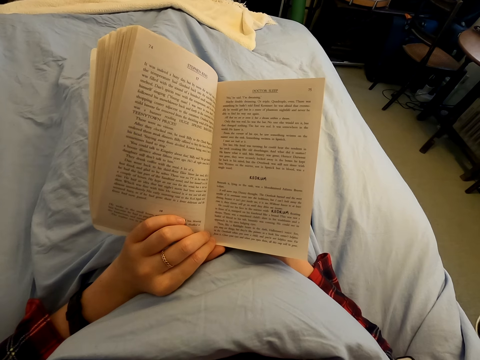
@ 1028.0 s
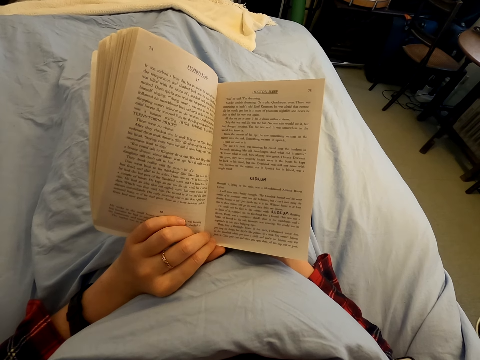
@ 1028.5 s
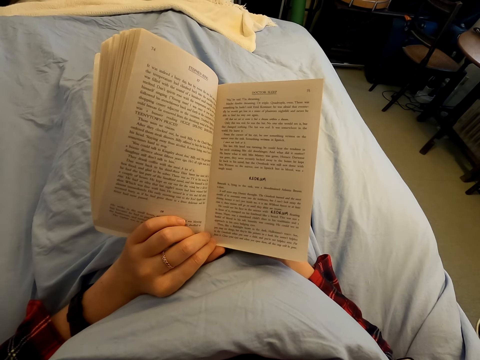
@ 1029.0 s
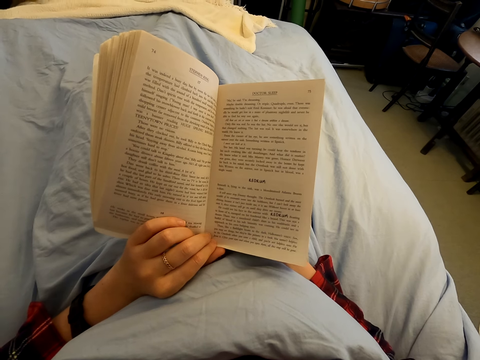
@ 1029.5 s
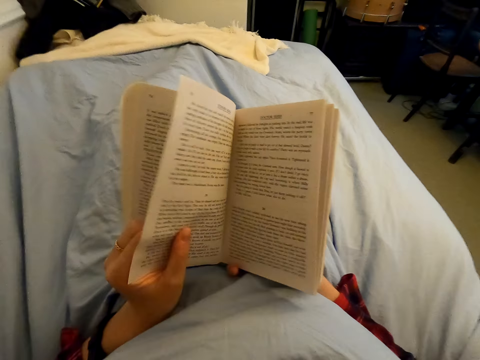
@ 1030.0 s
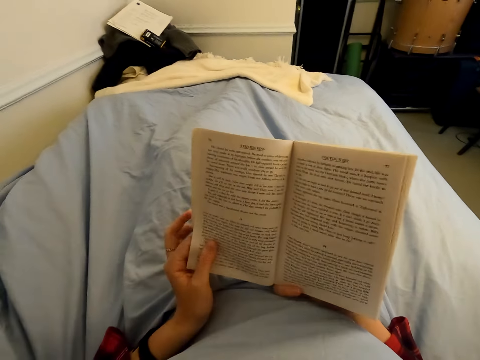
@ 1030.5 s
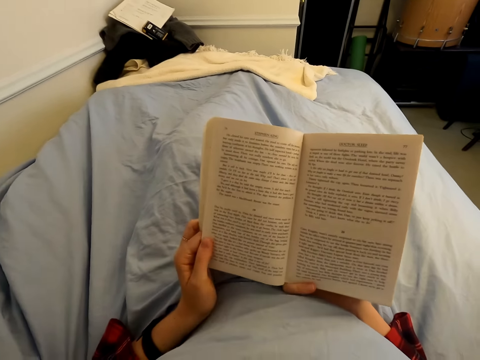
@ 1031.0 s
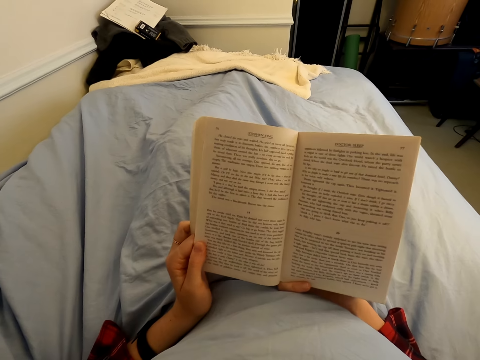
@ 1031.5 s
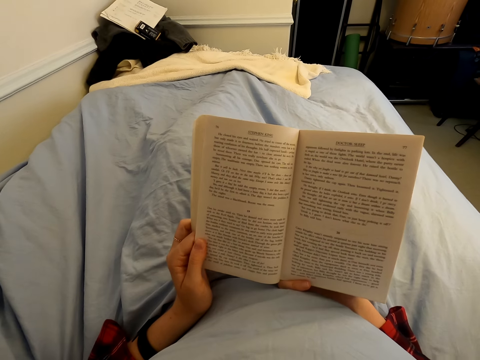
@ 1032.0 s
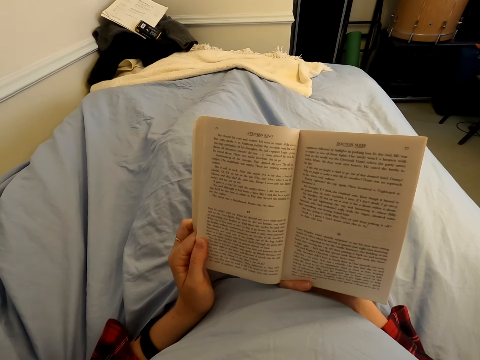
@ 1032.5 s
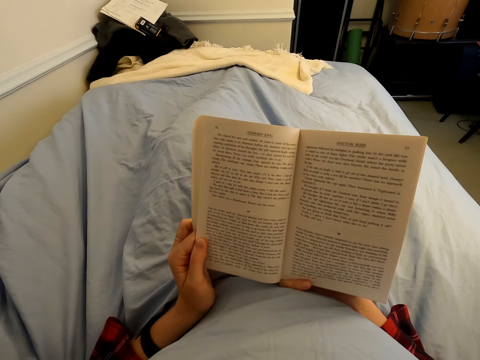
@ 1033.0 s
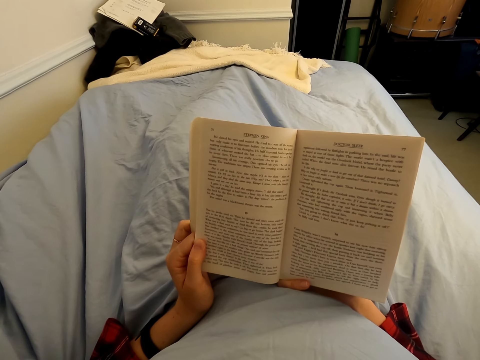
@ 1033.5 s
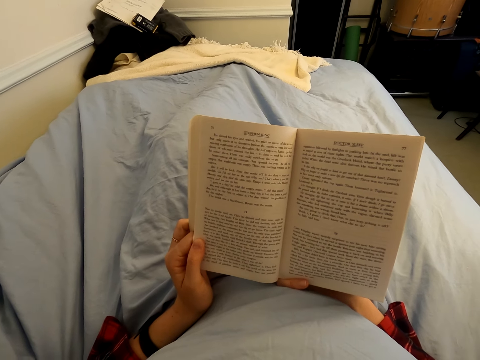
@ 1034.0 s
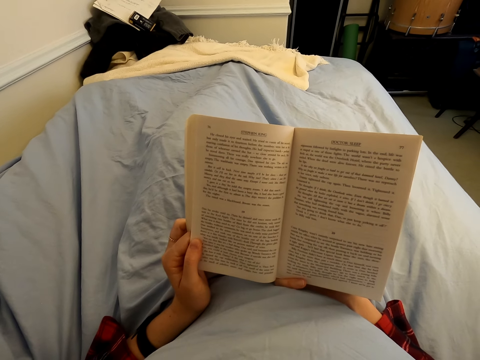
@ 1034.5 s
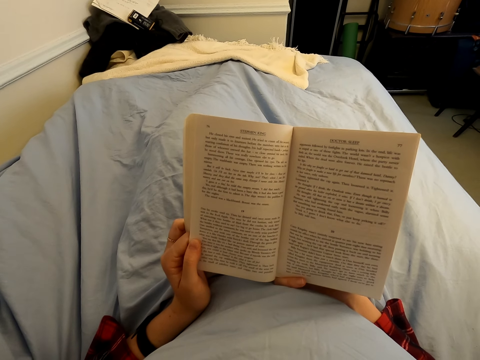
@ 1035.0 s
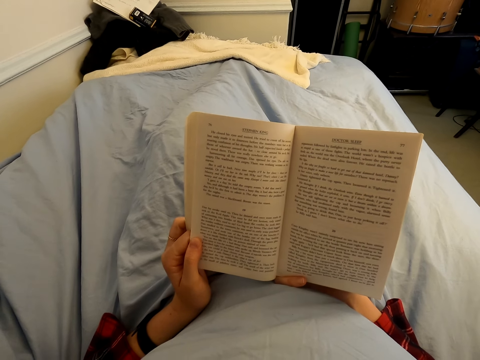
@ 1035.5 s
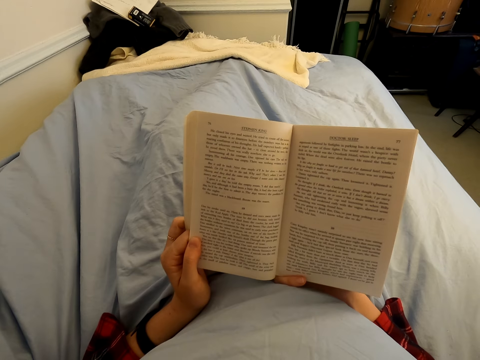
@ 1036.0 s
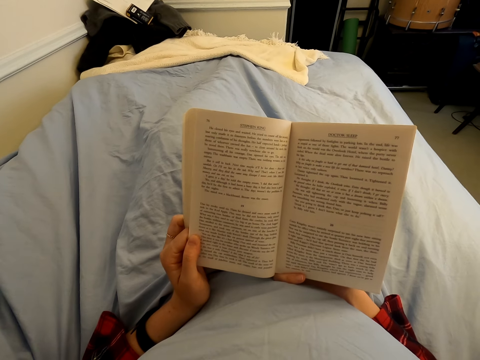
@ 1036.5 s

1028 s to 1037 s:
The camera wearer opens a page of the book with his left hand. He peruses the page on the novel. He reads the novel.

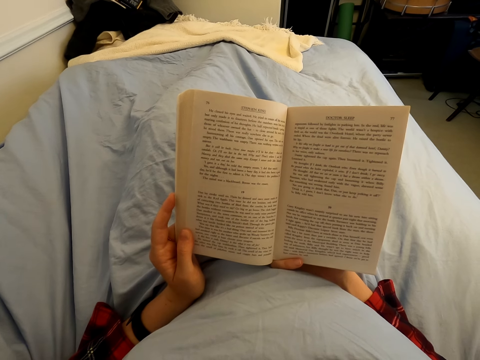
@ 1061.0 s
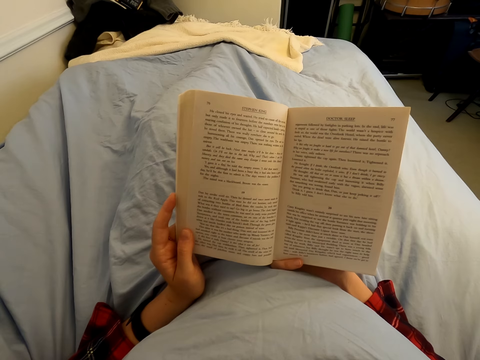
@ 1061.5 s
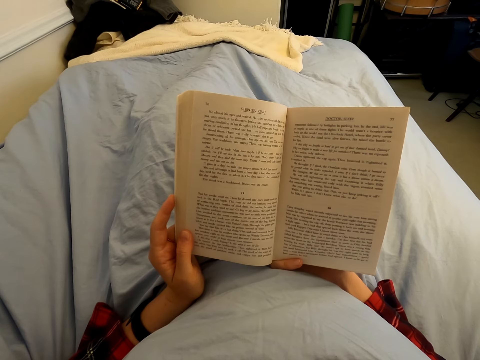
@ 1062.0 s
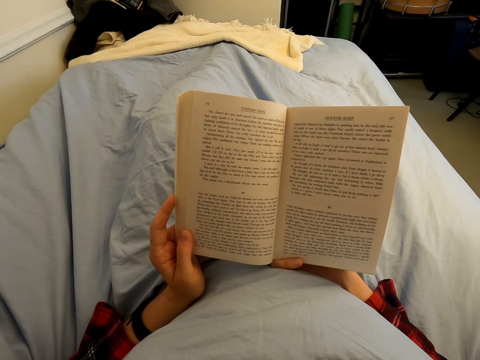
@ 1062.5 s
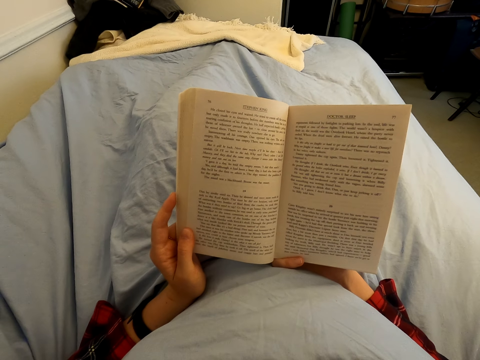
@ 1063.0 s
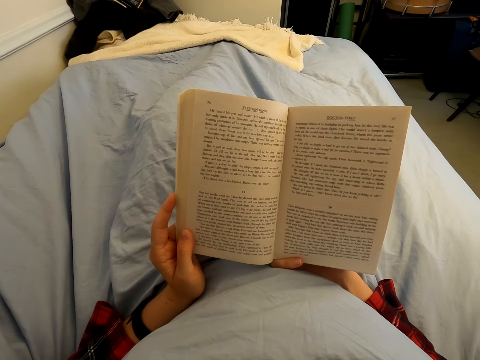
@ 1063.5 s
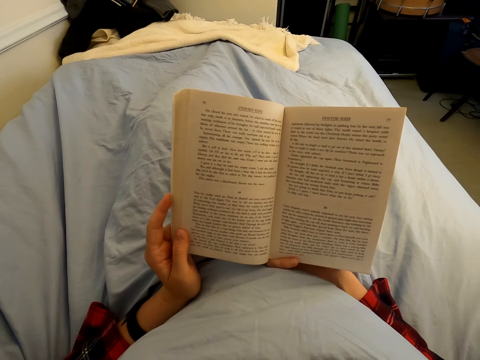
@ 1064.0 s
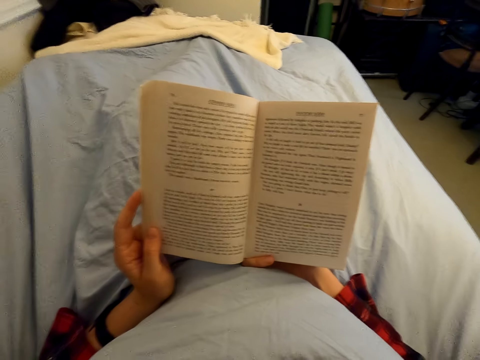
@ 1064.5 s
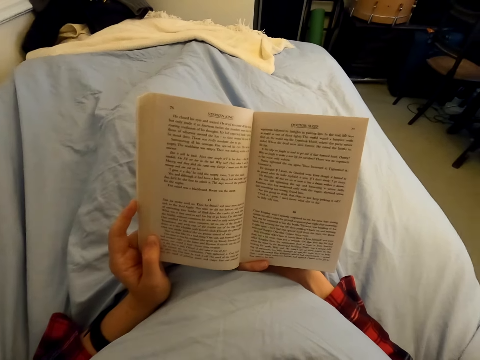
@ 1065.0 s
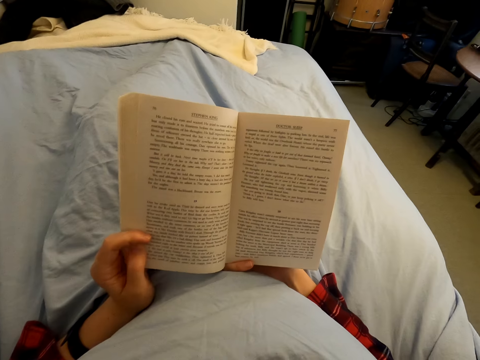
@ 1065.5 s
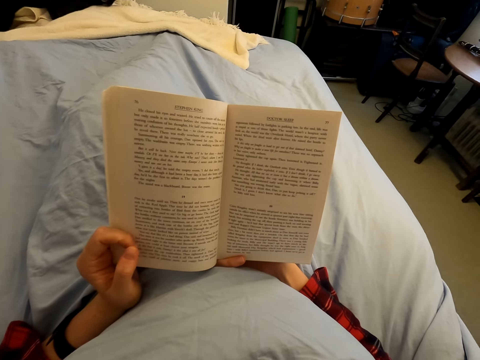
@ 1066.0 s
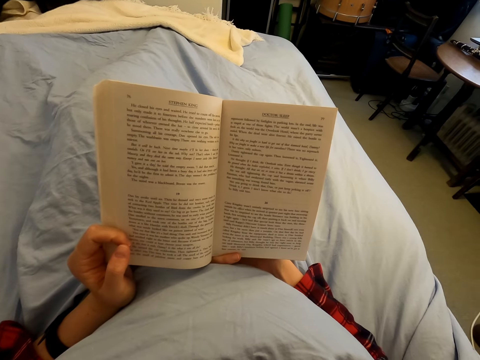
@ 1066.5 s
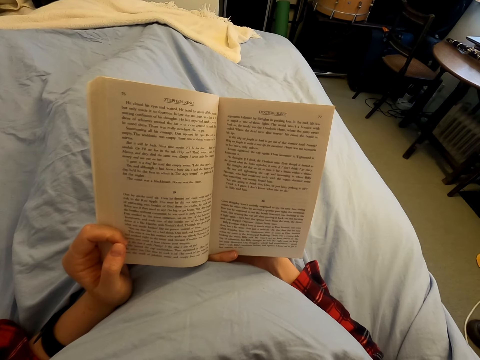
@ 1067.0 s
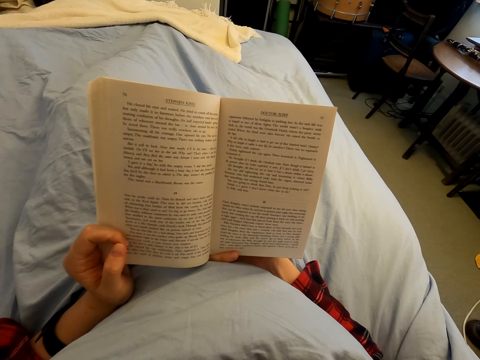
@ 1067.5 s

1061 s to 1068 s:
The camera wearer reads the book.

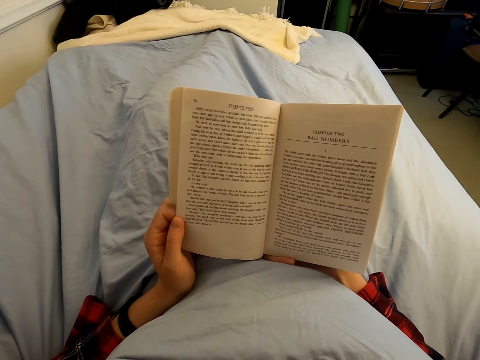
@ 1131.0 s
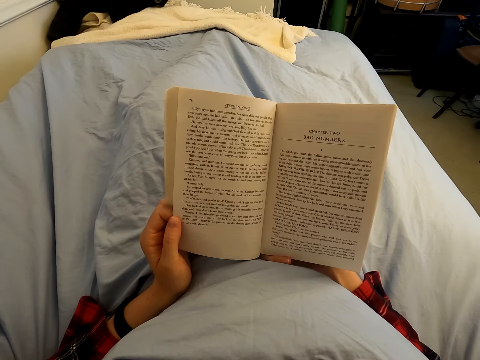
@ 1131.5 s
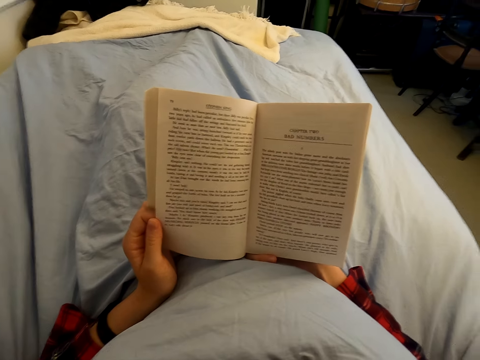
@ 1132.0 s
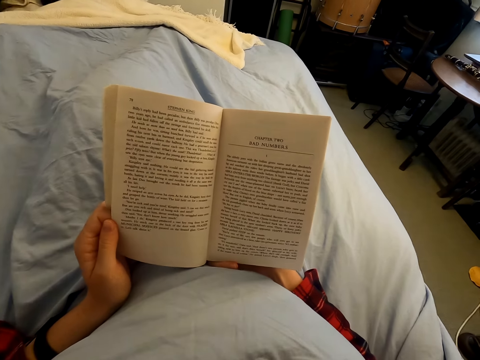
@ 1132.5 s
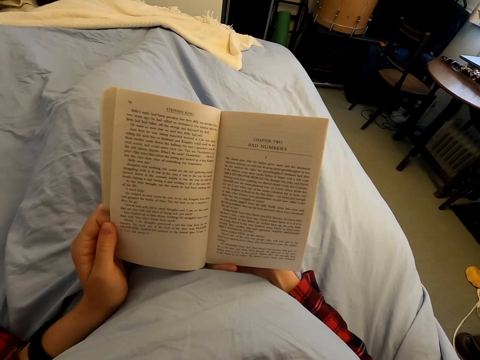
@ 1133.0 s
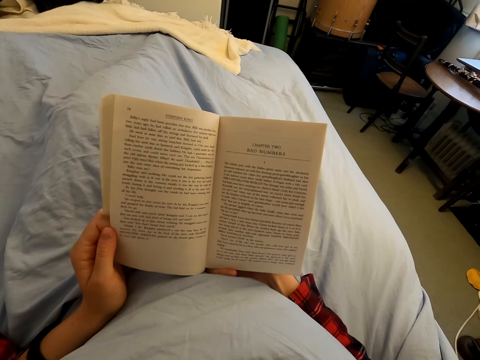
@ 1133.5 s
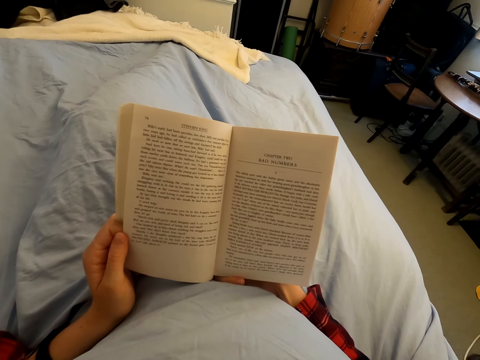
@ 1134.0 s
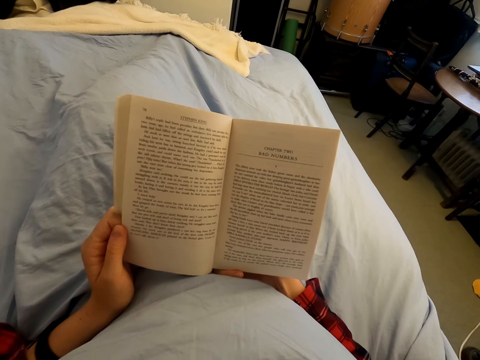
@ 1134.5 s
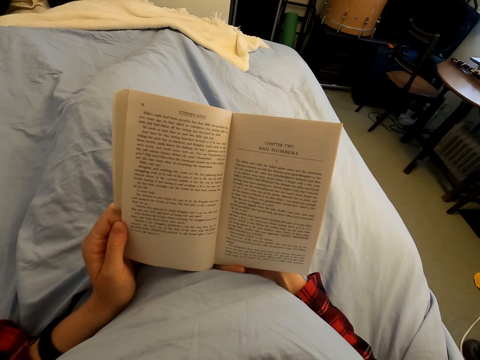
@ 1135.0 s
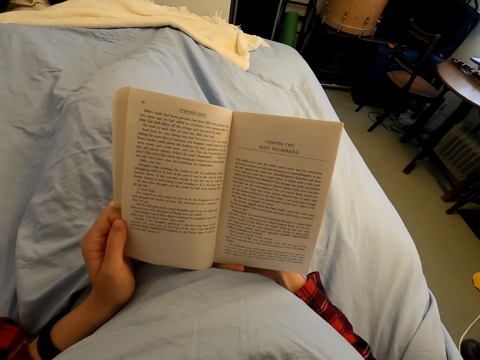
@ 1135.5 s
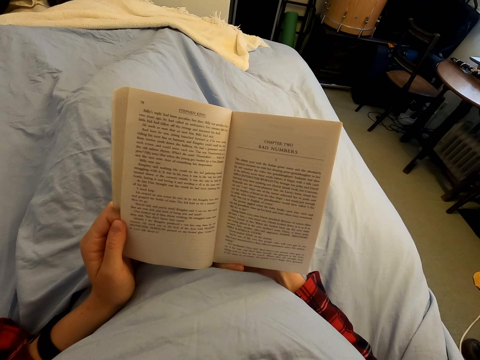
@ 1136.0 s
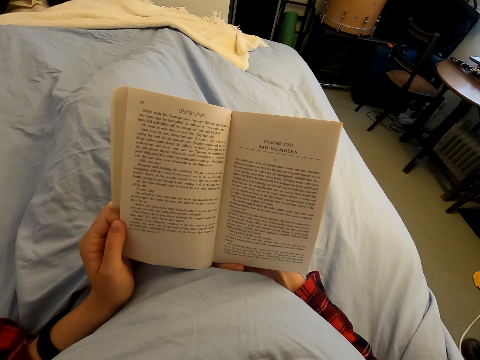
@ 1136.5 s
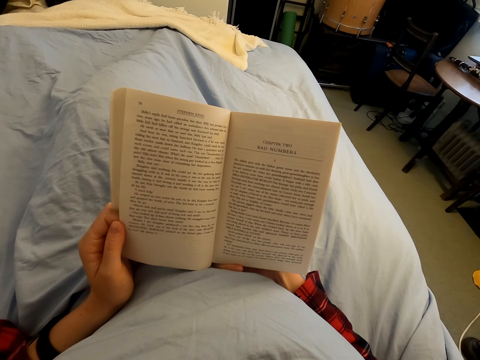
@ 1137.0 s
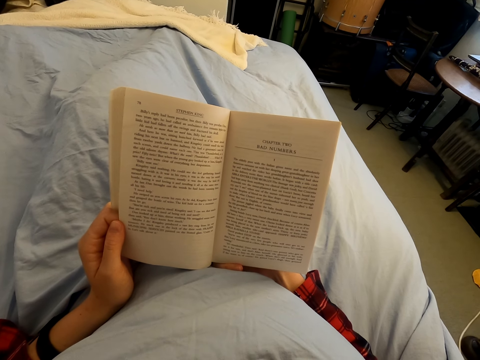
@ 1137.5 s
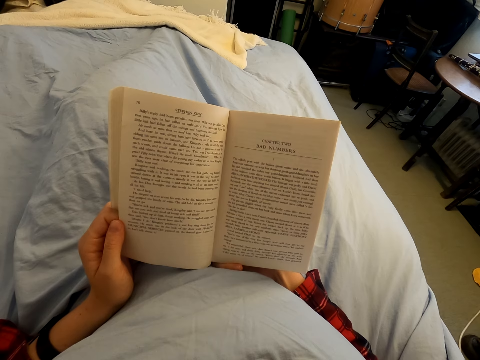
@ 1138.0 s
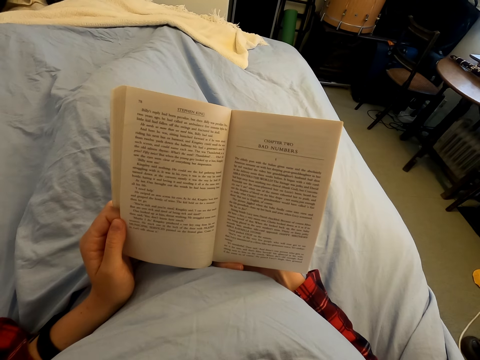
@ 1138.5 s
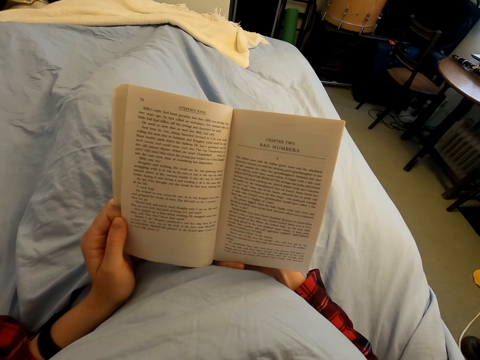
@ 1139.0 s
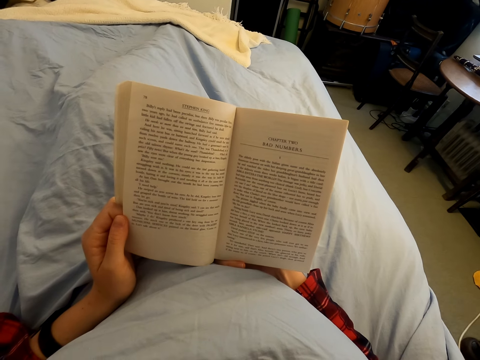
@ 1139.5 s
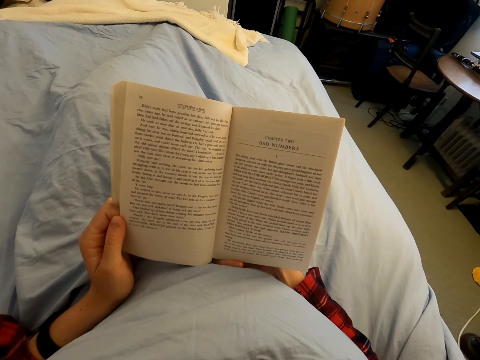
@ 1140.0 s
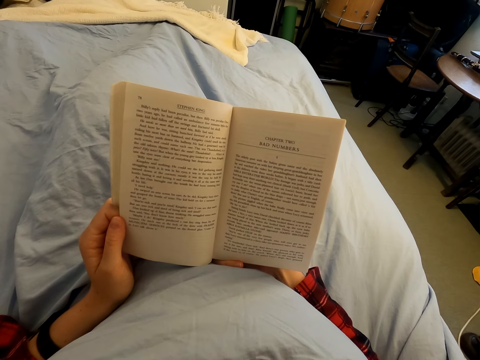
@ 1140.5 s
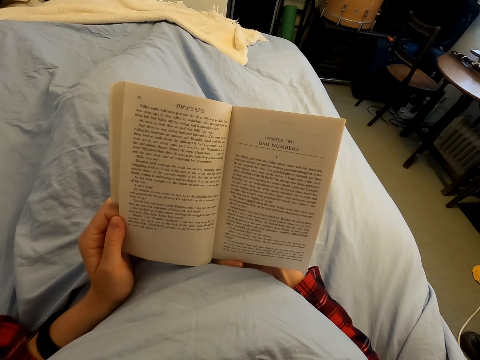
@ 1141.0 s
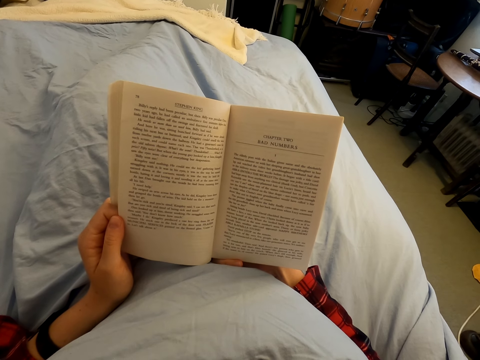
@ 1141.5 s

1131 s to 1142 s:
The camera wearer looks around. They read a book.
